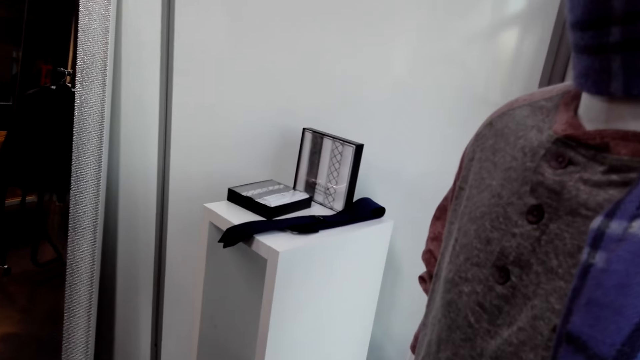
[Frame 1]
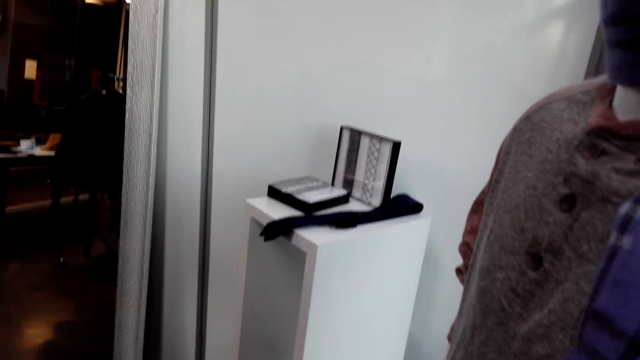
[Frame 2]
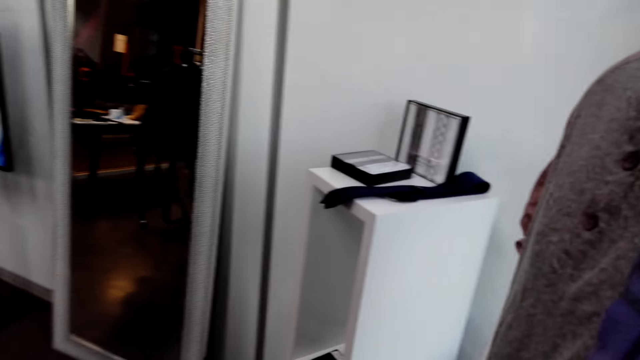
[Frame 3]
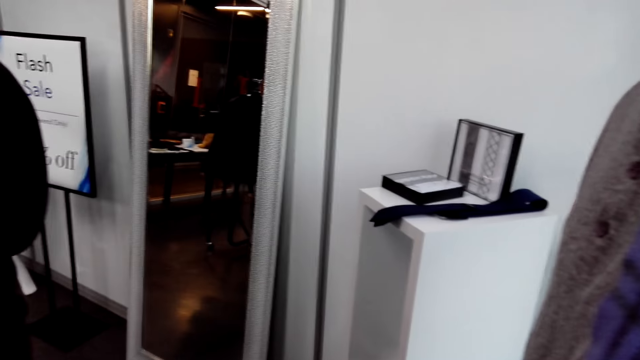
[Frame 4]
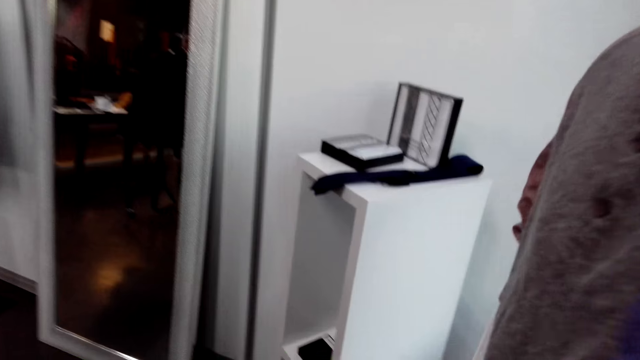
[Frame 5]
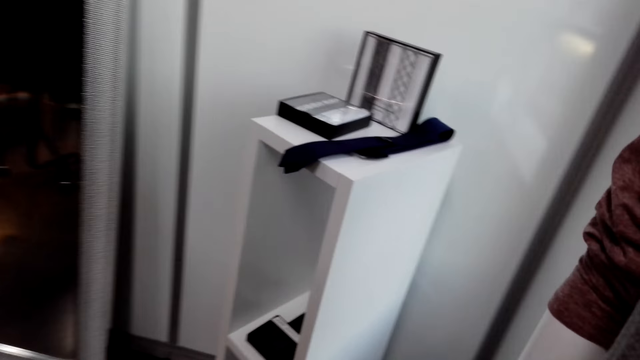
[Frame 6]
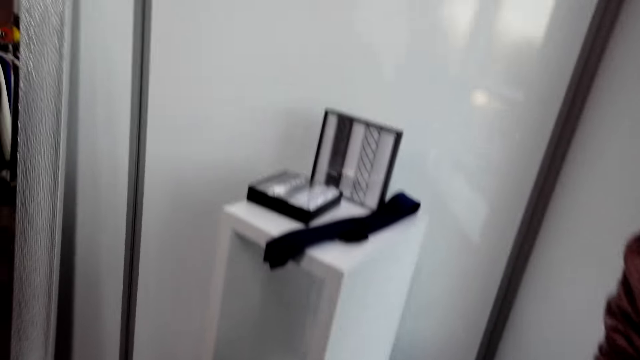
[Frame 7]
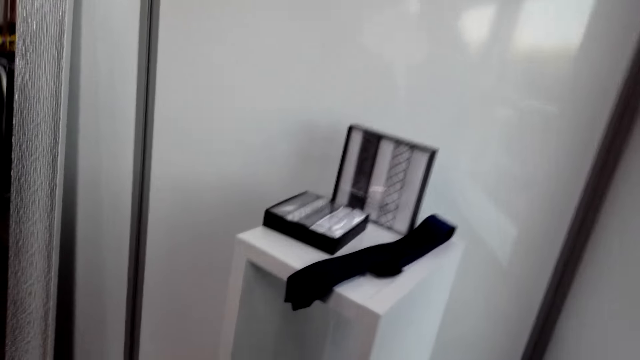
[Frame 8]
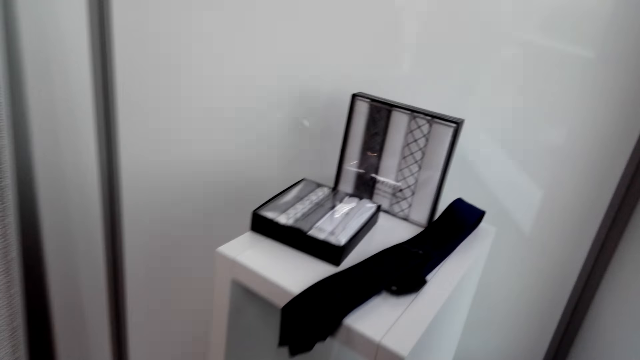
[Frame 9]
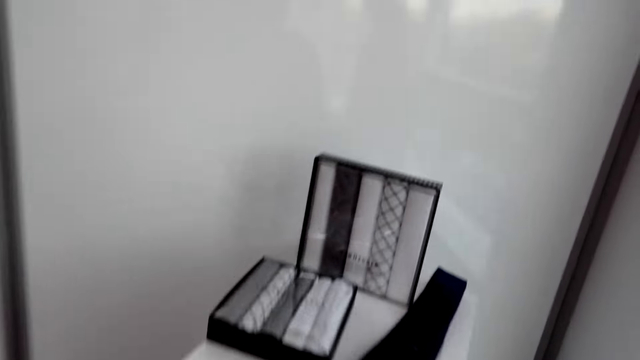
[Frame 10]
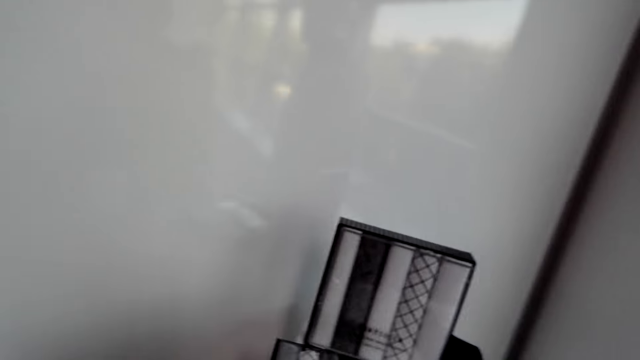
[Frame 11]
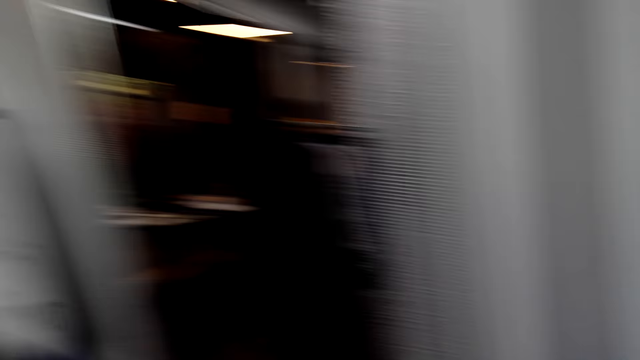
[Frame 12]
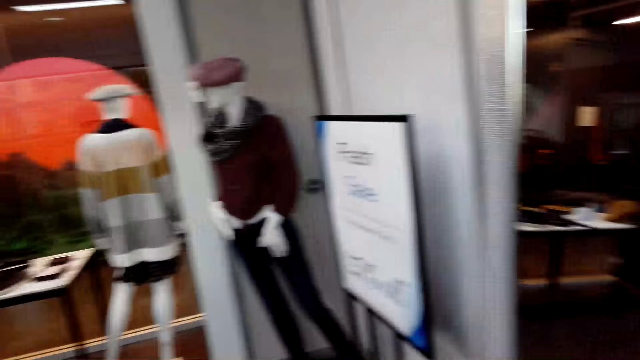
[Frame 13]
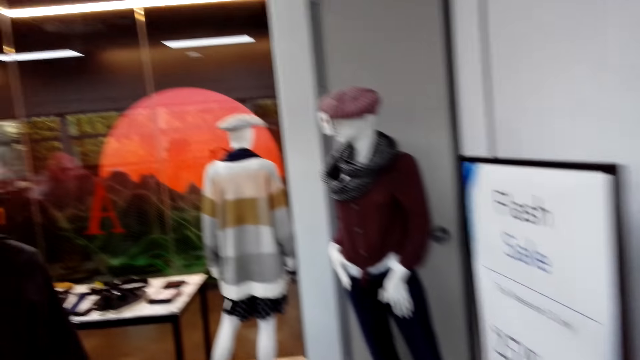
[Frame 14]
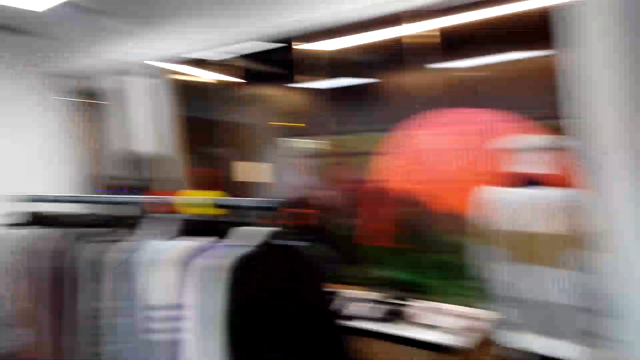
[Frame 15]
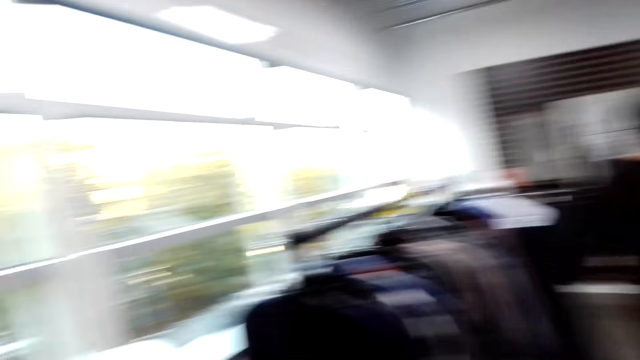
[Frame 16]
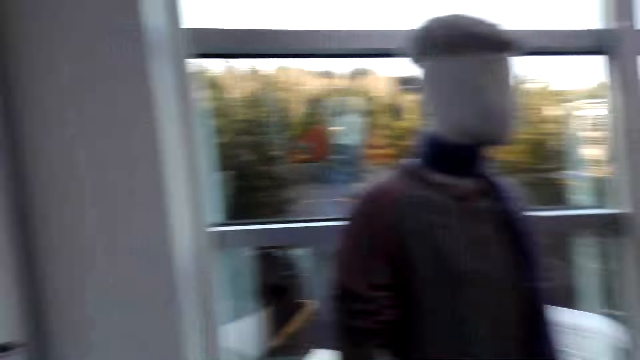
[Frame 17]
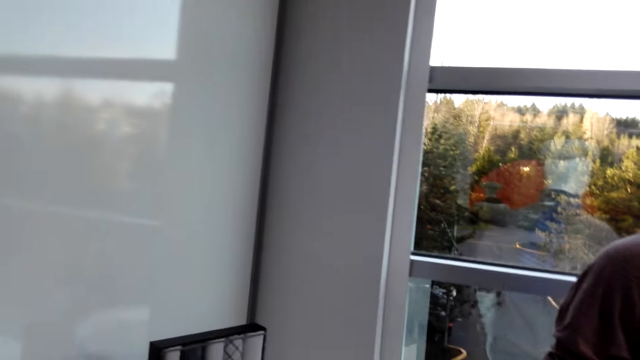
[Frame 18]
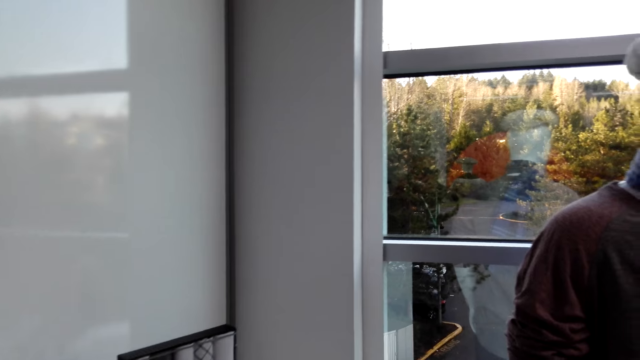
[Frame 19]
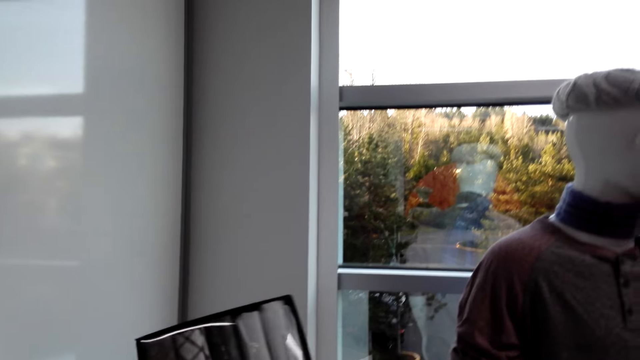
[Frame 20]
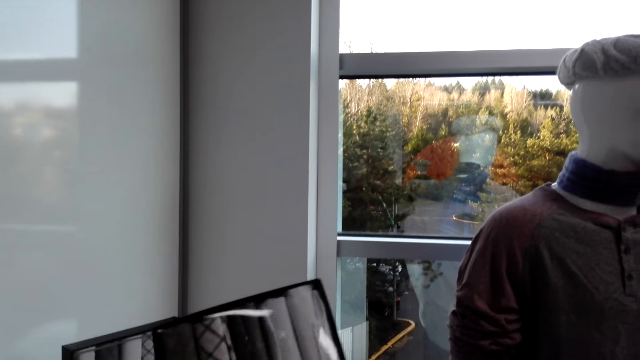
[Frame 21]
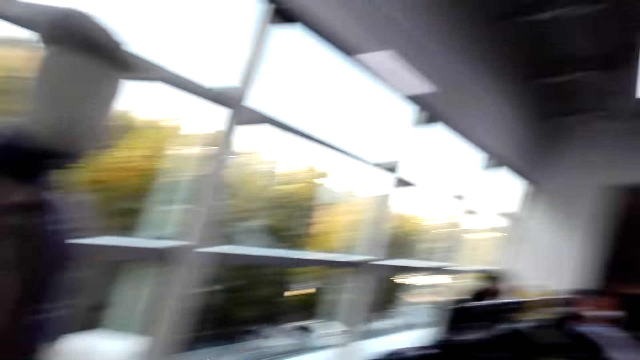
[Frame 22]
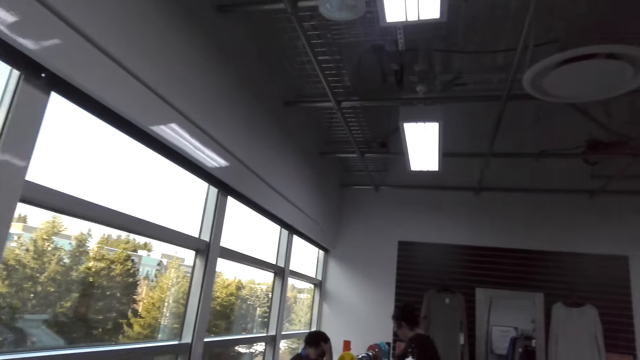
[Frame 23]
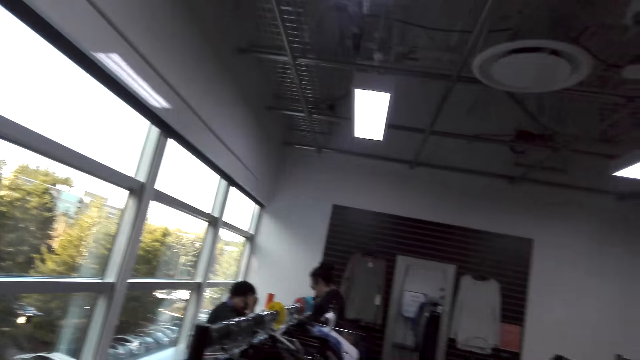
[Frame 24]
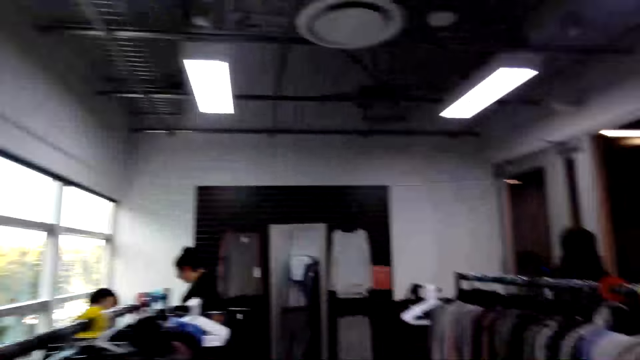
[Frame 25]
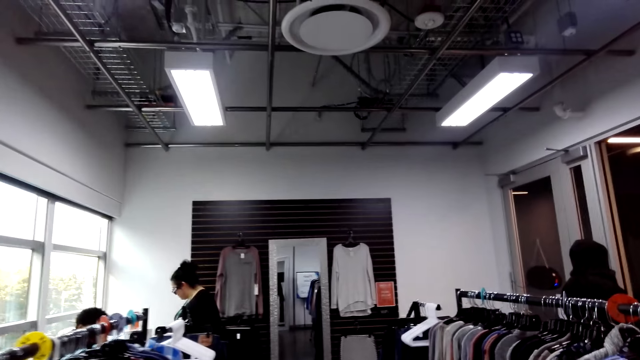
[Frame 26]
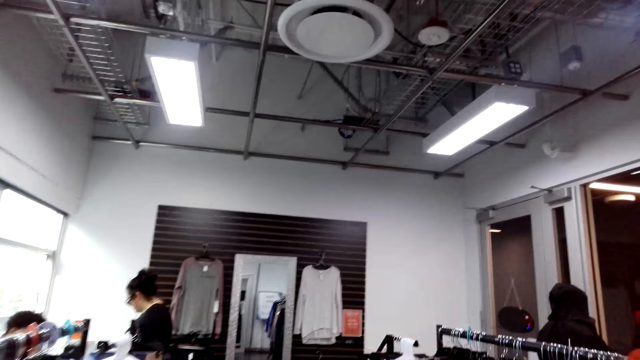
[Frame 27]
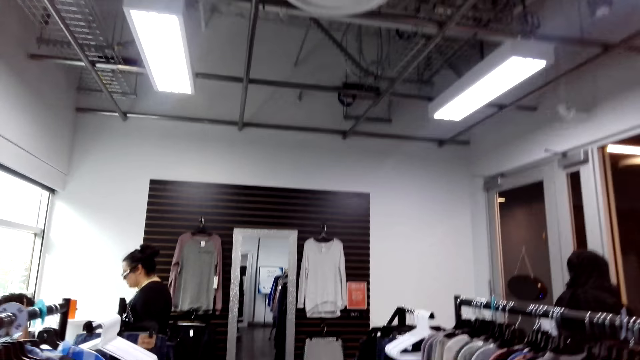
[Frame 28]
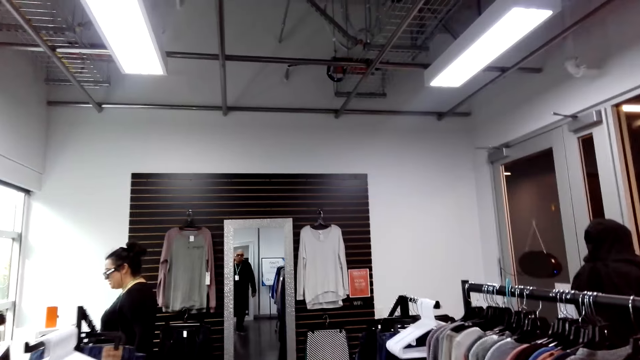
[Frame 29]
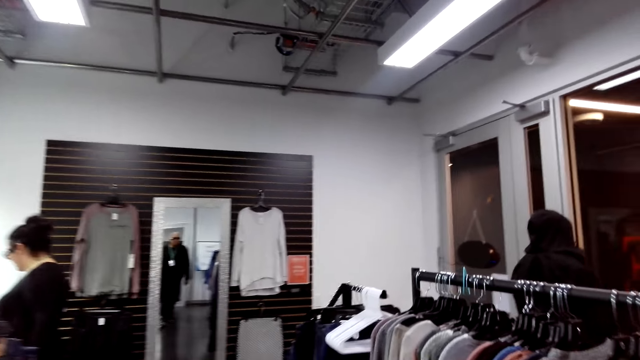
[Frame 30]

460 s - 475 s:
The camera wearer walks in the store. They look around the cloth shop. They hold the handkerchiefs' box. They move the box of handkerchiefs. They walk in the store and turn around.

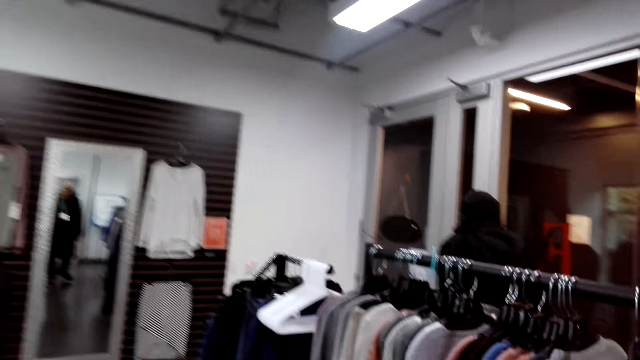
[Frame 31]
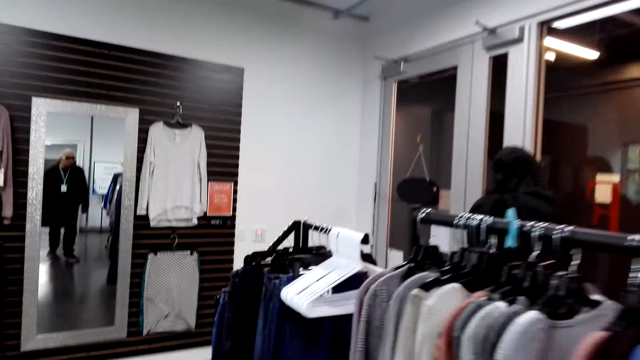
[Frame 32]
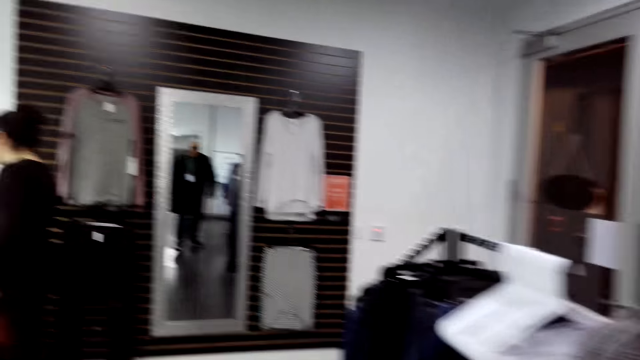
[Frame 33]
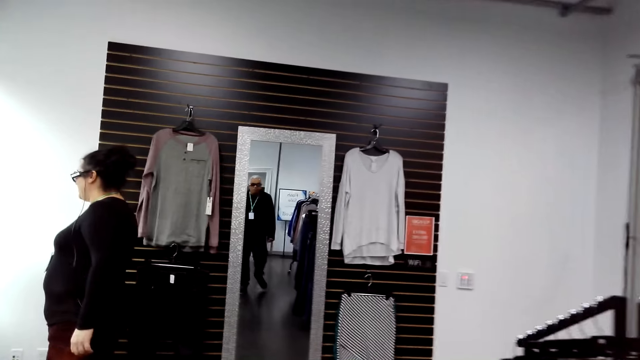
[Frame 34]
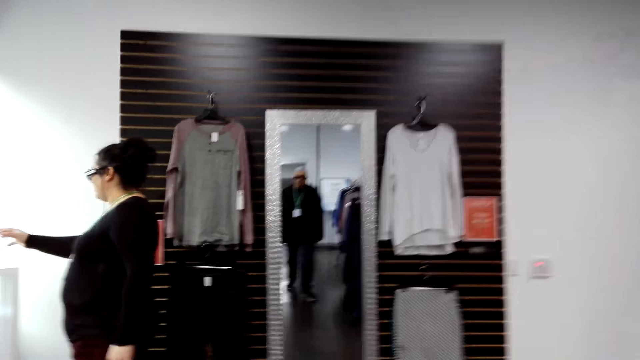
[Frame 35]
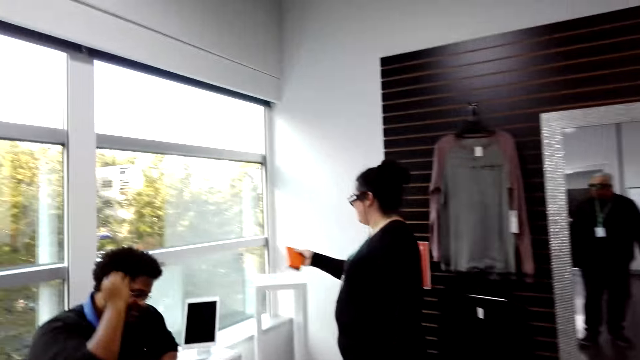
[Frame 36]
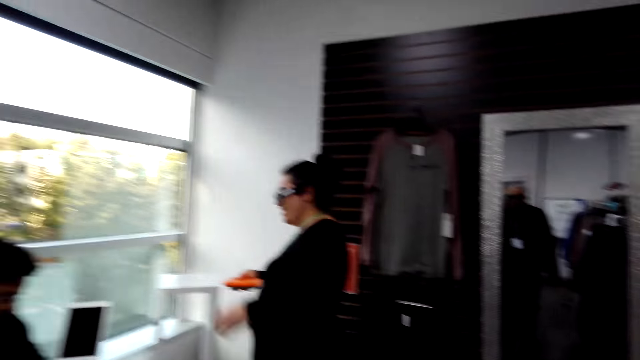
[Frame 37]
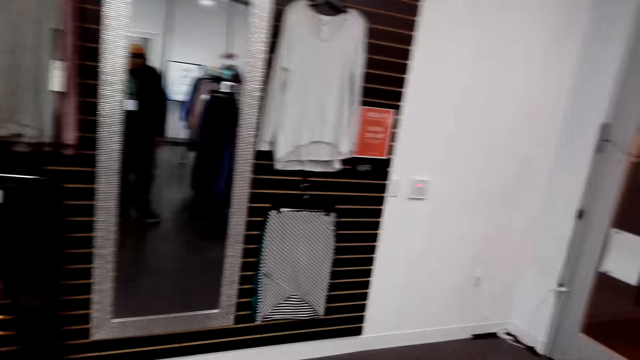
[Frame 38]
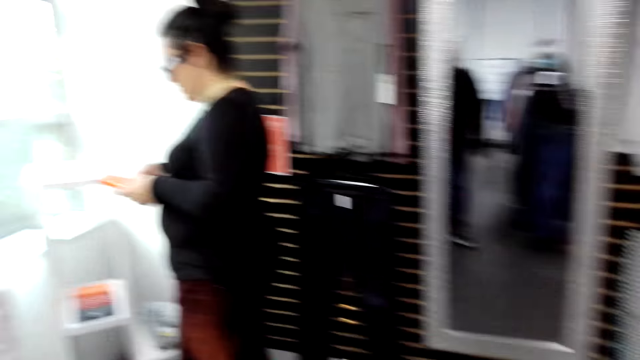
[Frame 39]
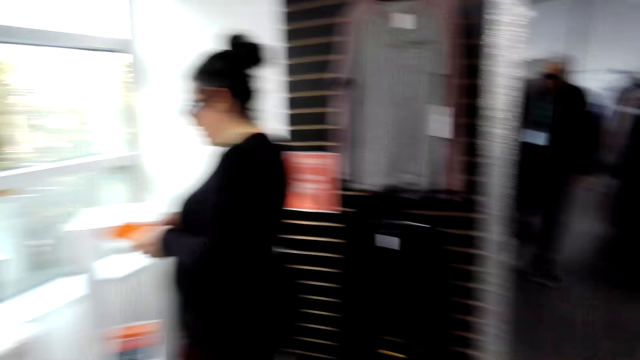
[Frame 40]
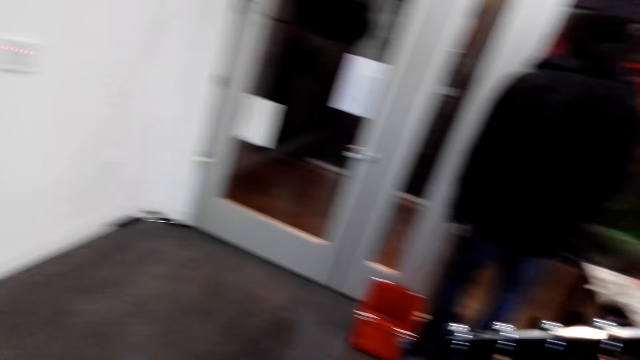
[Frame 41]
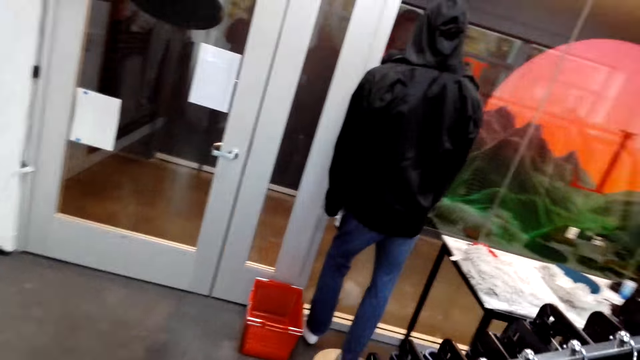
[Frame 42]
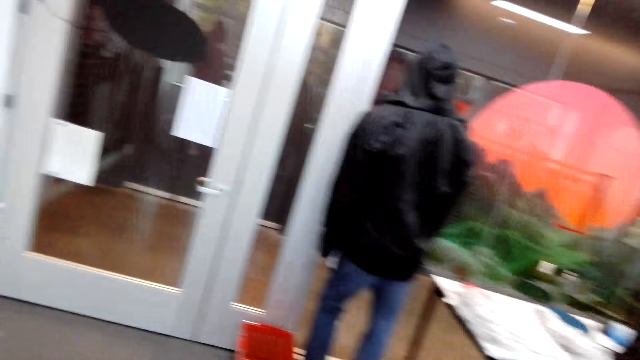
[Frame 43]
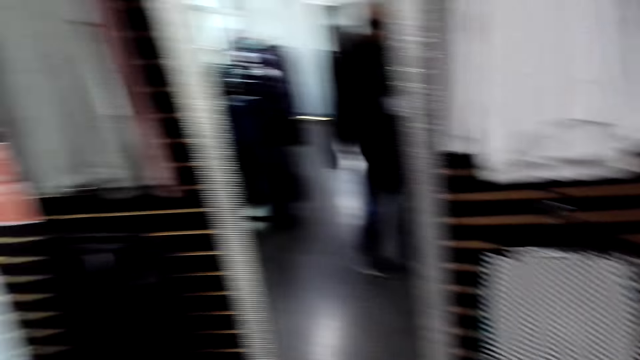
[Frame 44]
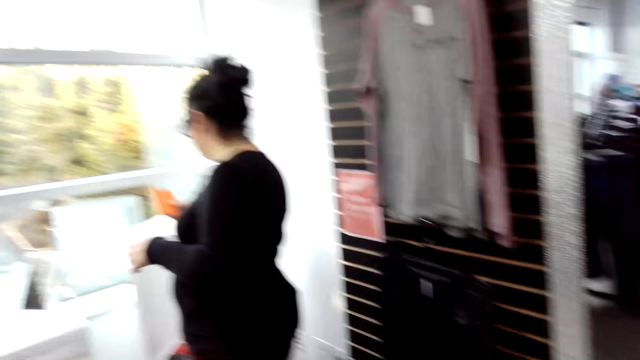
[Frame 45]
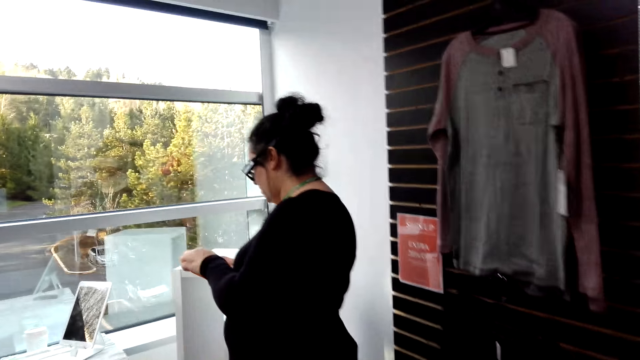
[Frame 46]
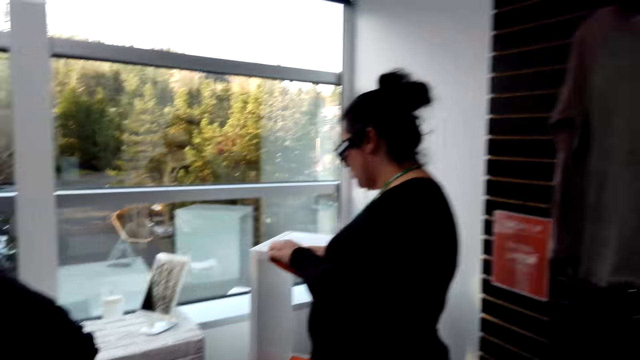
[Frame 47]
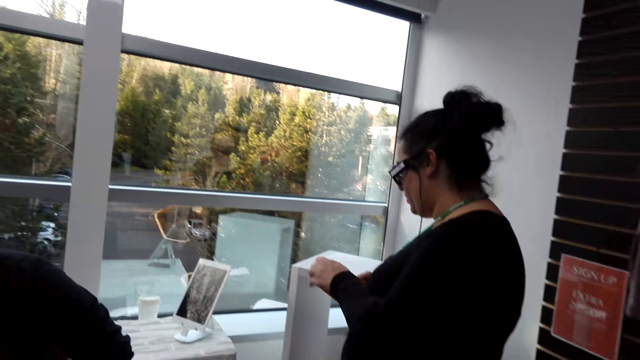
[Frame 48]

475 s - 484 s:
A person picks up a case. The camera wearer looks around the shop.
